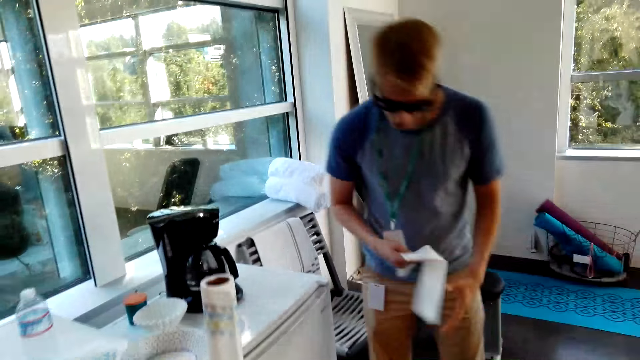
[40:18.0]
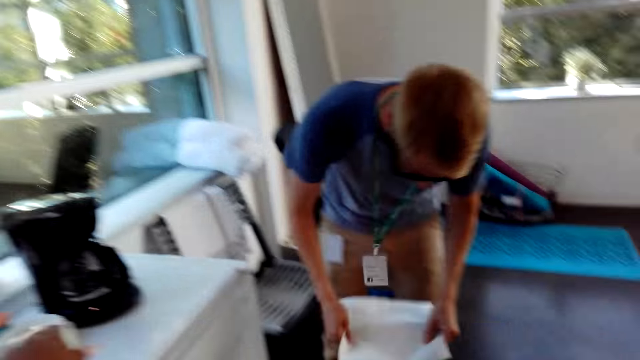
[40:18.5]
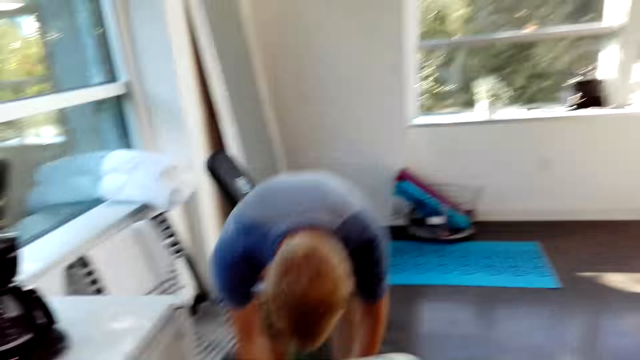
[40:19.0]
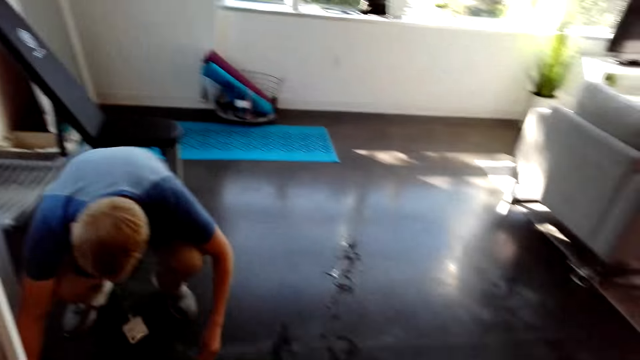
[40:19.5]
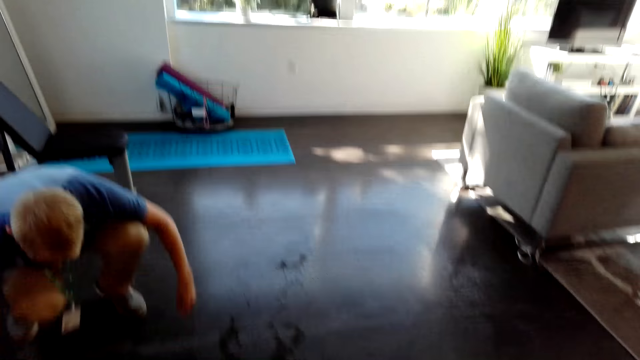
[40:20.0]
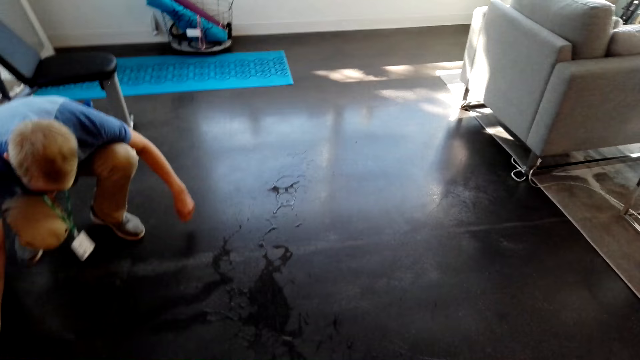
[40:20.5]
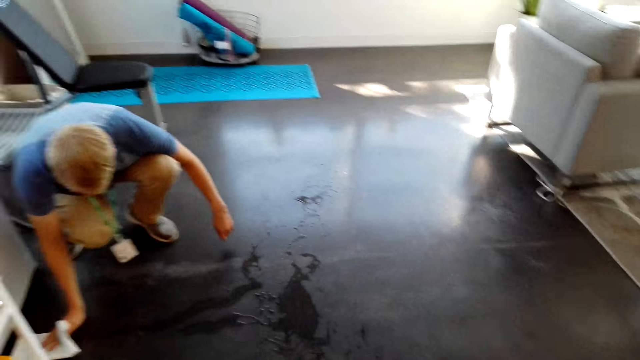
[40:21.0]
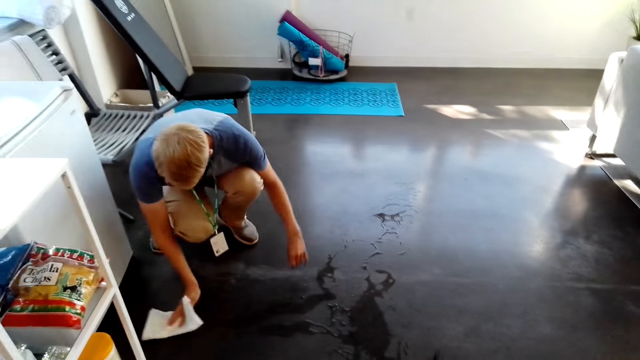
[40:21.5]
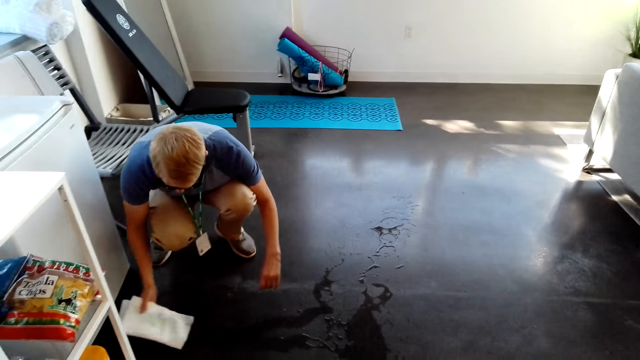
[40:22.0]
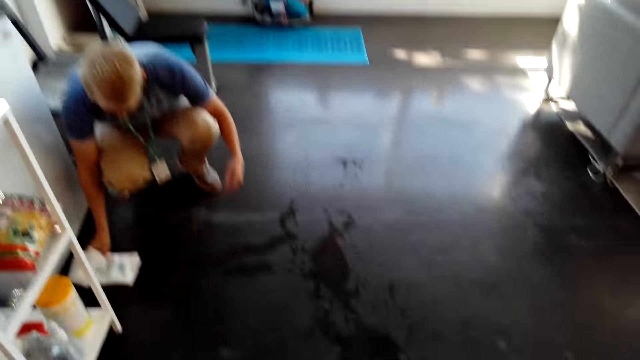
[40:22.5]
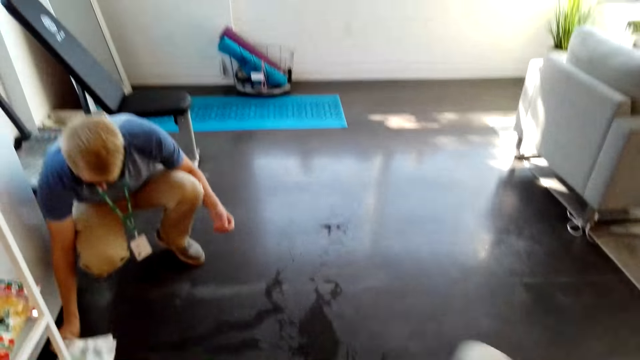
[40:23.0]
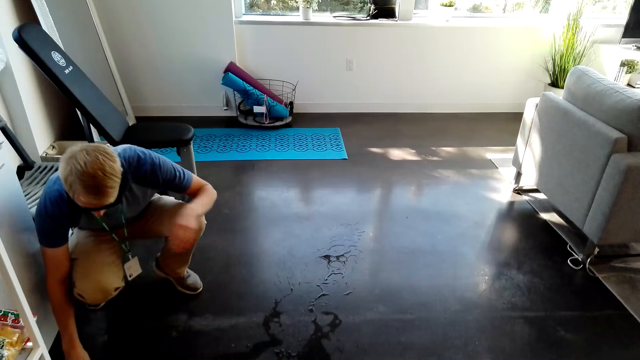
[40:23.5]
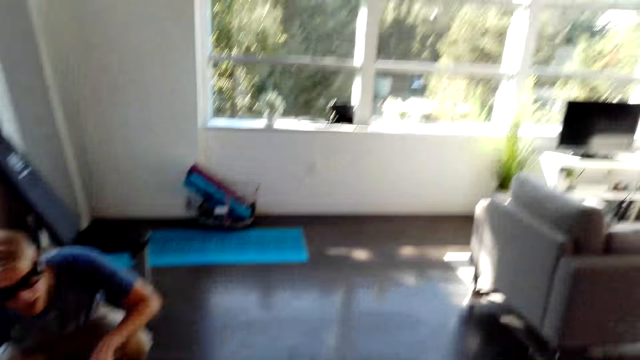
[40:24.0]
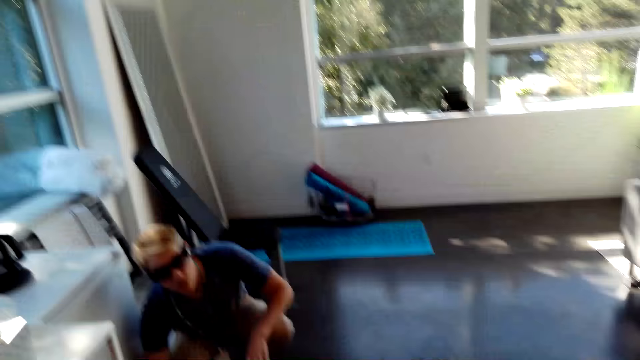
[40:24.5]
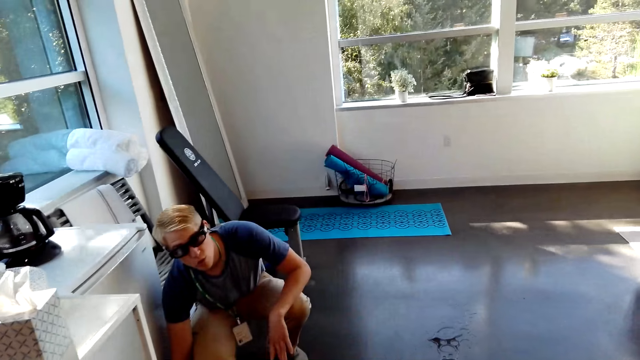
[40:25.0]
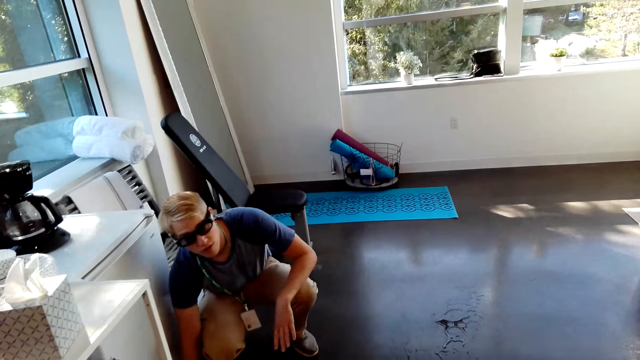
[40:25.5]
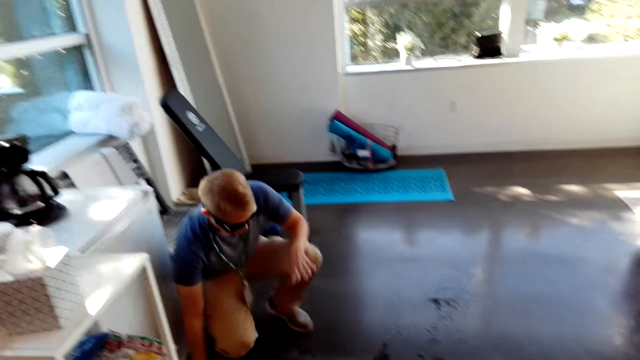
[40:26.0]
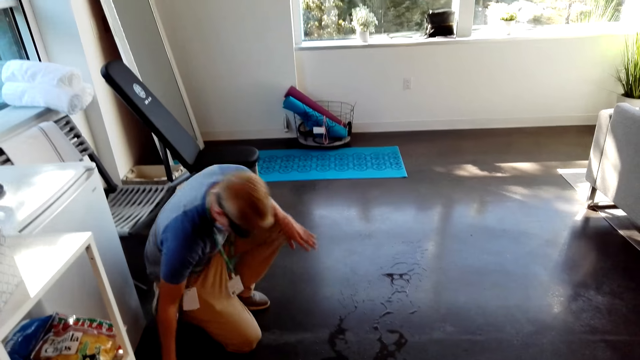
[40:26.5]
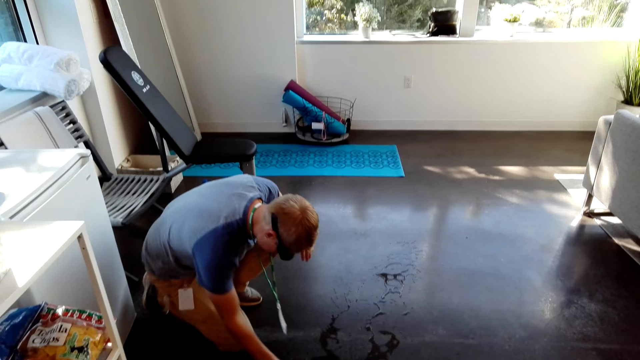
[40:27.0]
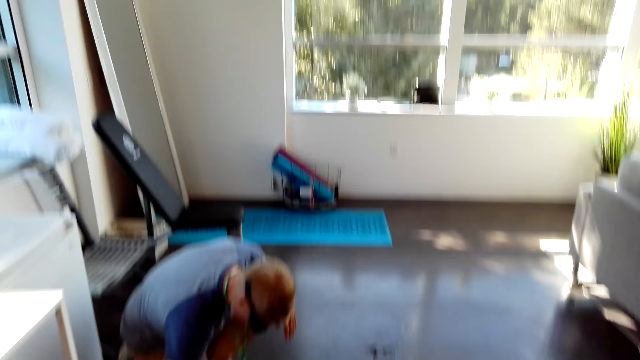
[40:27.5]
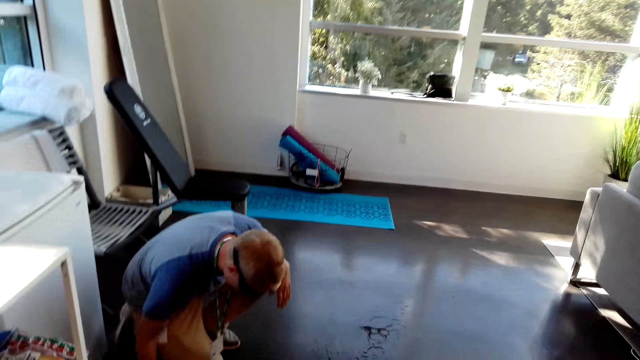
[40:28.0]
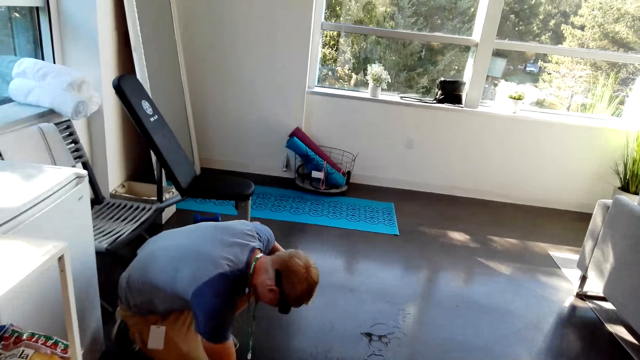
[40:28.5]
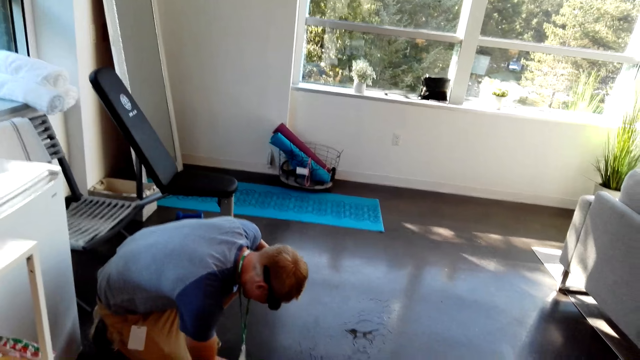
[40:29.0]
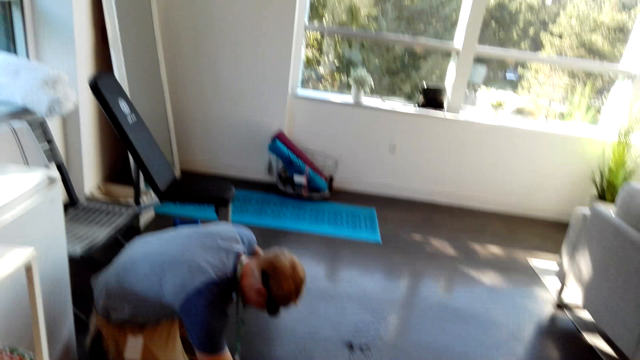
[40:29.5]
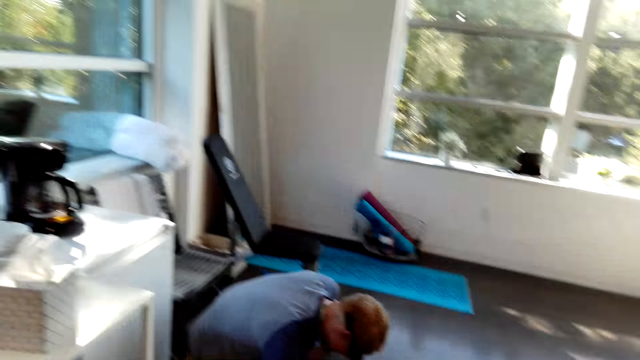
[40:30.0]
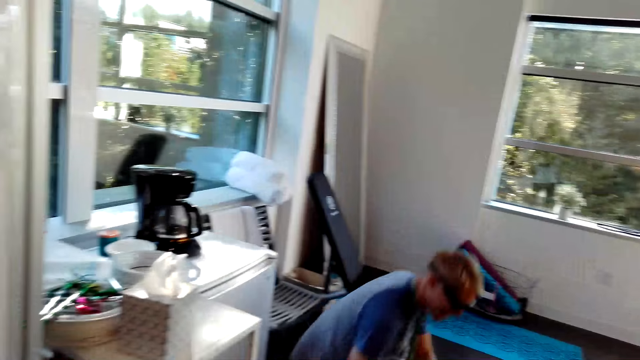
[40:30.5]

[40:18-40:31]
The man holds the paper firmly. He bends. The man wipes the spillage. The man puts his knee on the floor. The camera wearer laughs out loud.

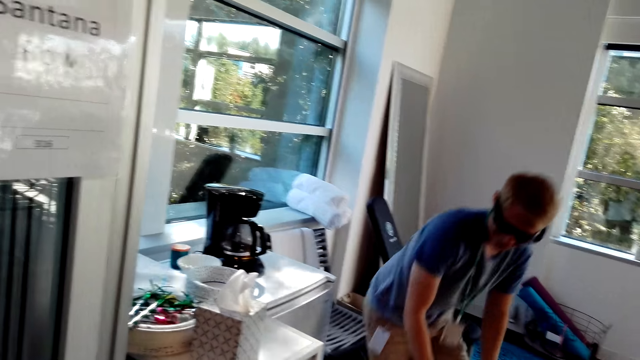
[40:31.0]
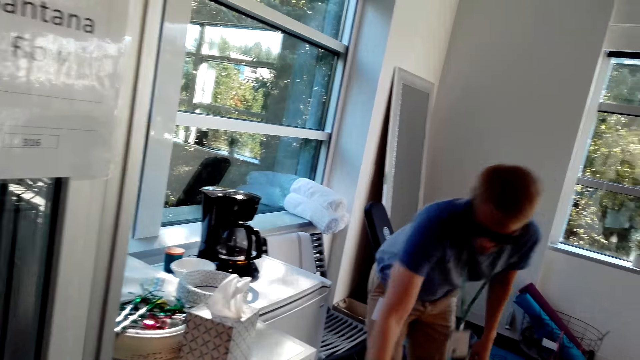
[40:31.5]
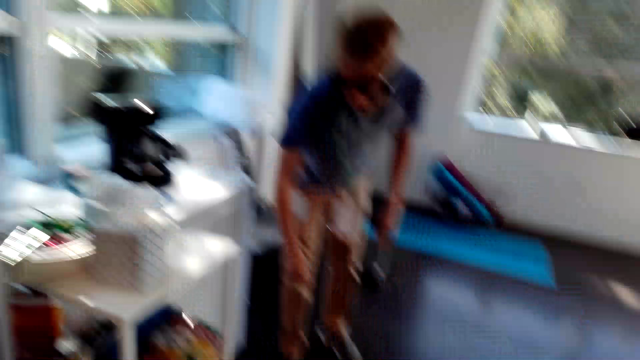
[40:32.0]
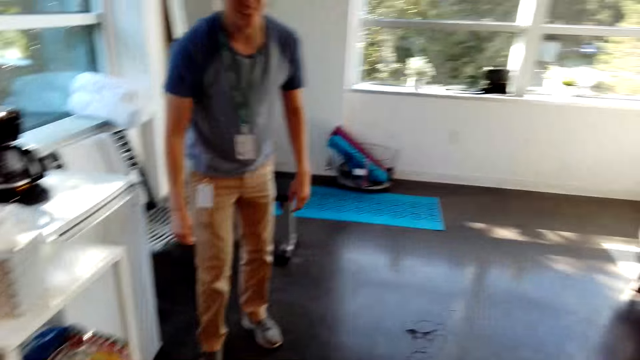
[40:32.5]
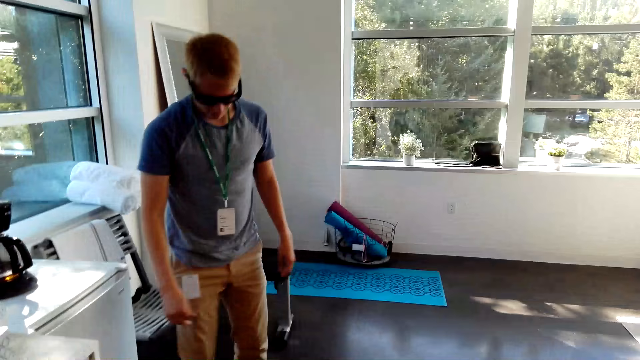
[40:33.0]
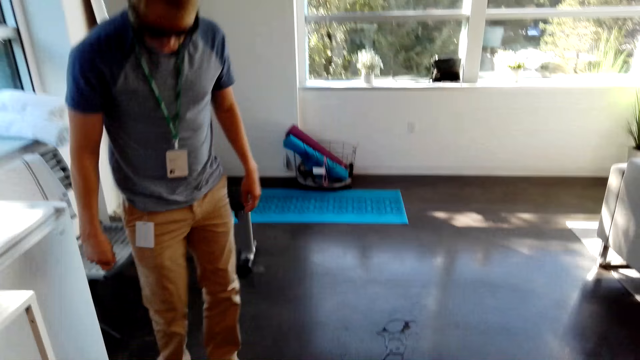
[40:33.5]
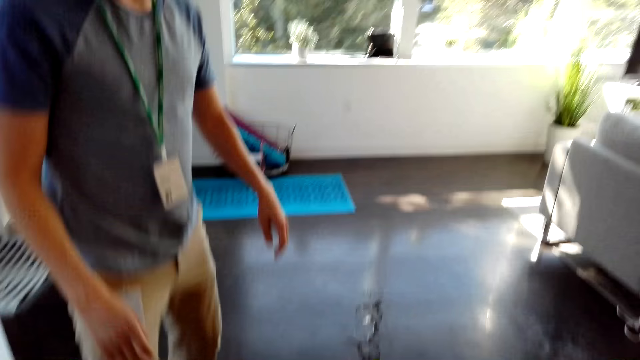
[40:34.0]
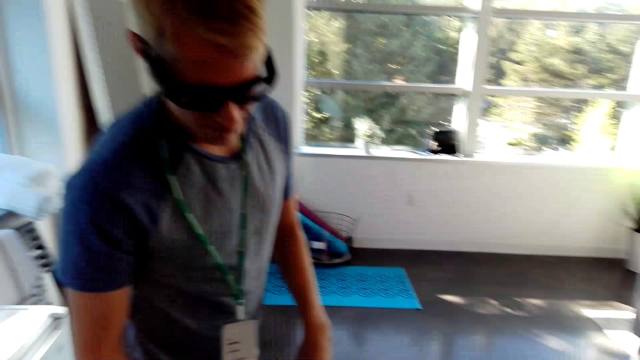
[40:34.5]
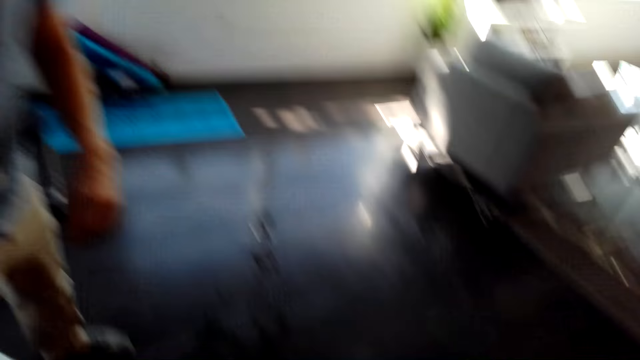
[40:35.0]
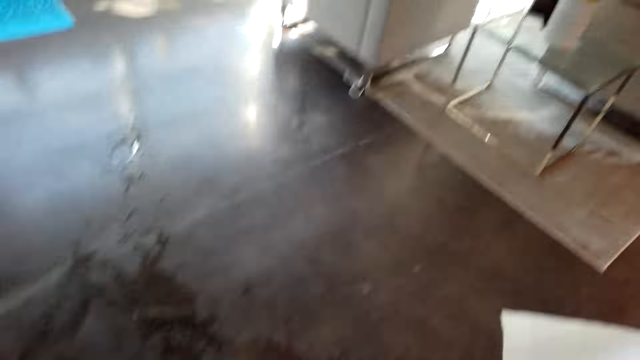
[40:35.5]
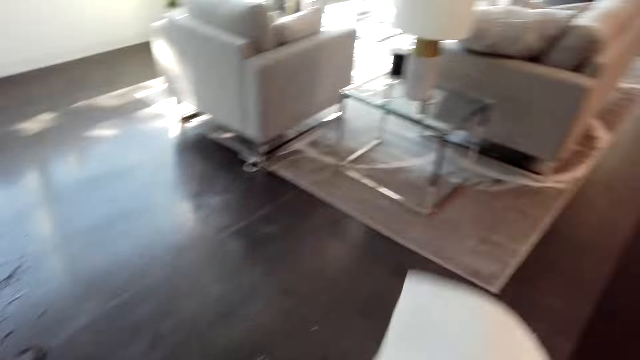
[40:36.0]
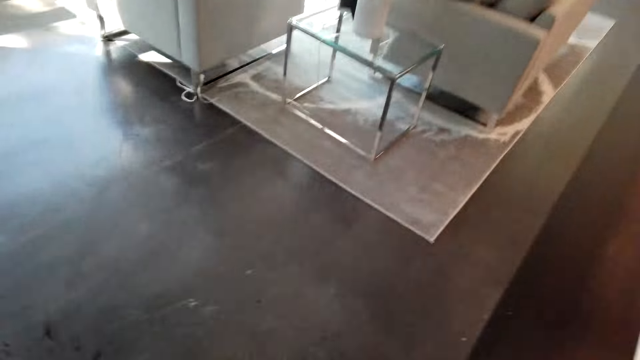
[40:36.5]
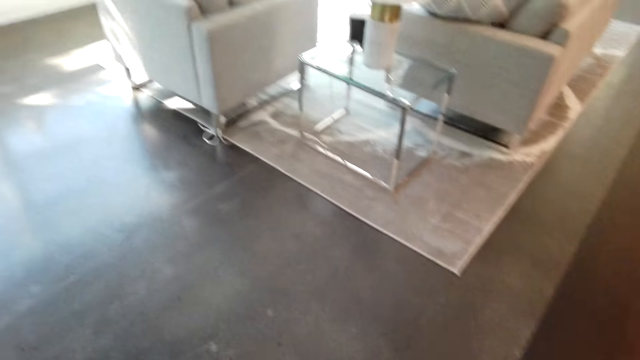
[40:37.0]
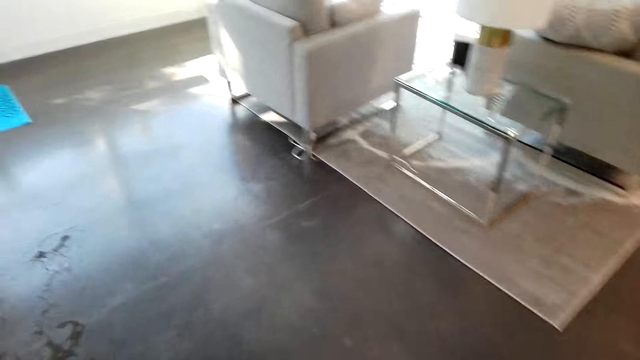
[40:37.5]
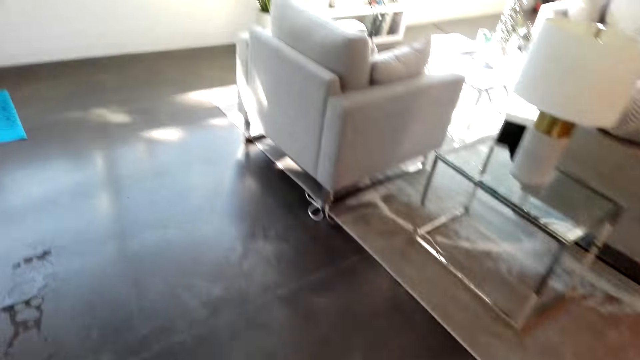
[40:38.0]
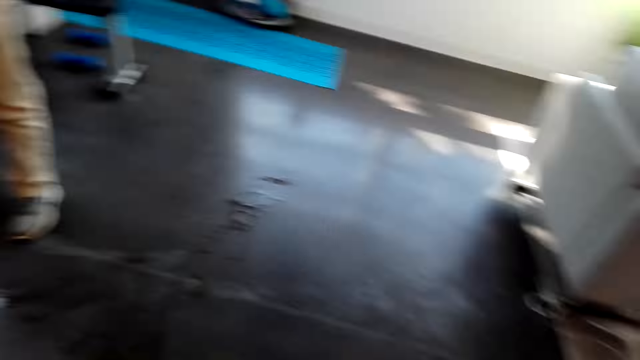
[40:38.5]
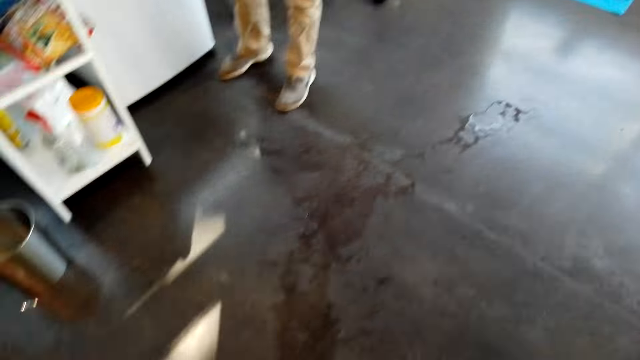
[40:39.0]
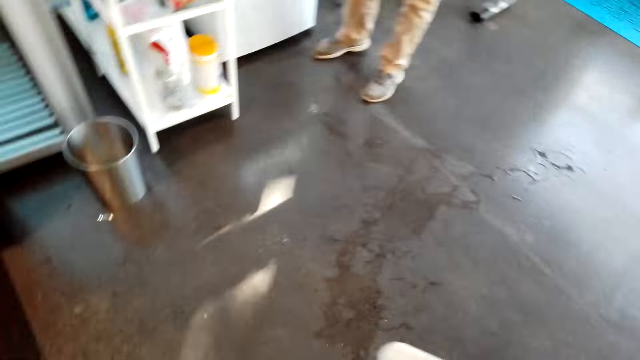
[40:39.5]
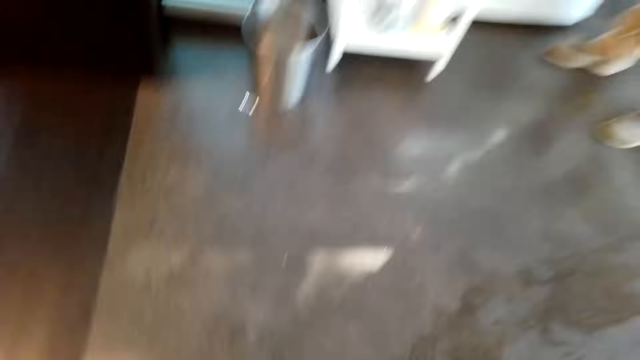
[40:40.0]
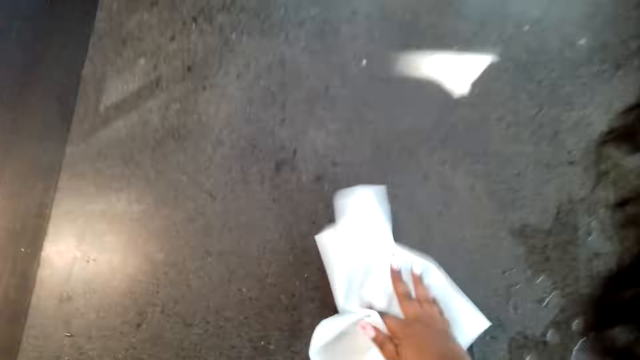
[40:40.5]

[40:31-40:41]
The man stands up. The camera wearer talks to the man. They stare at the floor.
